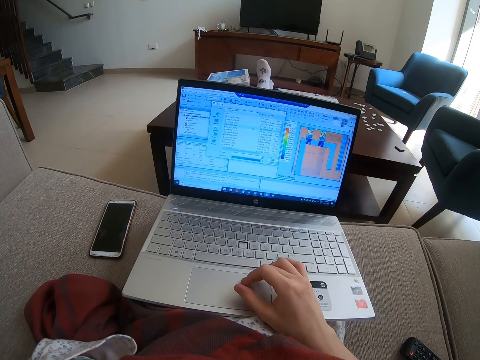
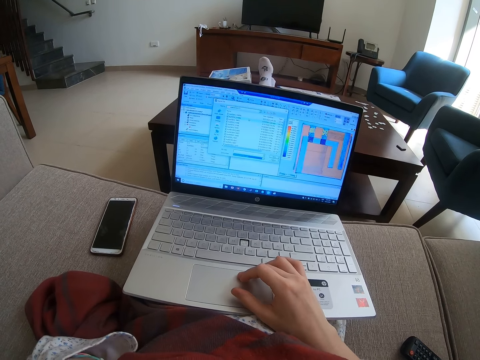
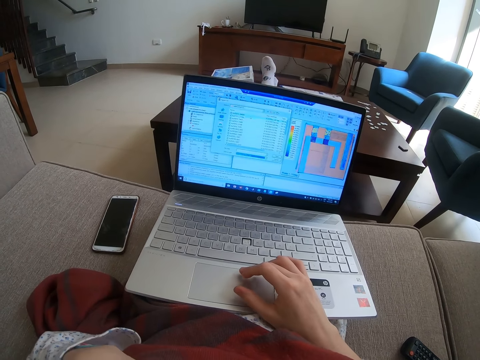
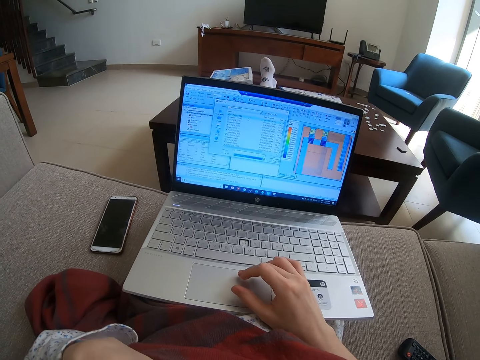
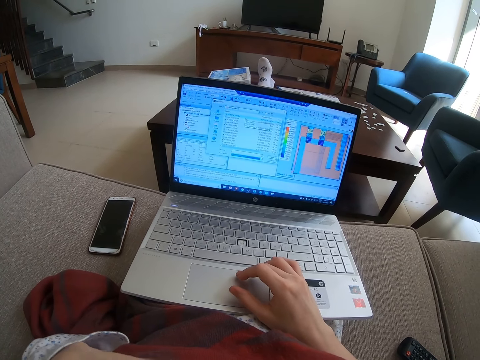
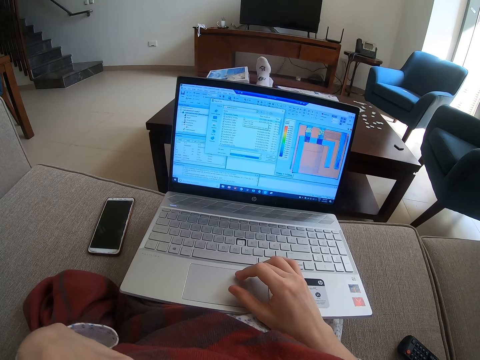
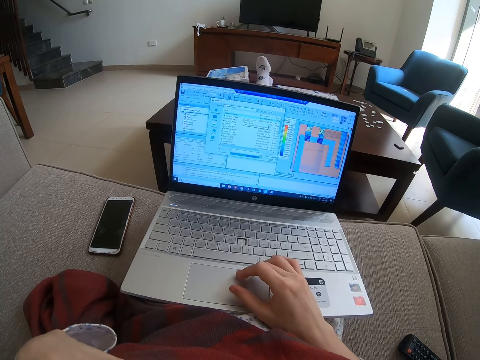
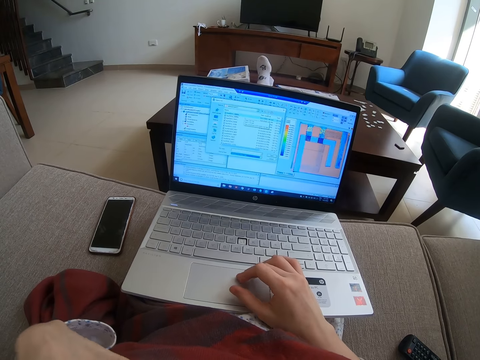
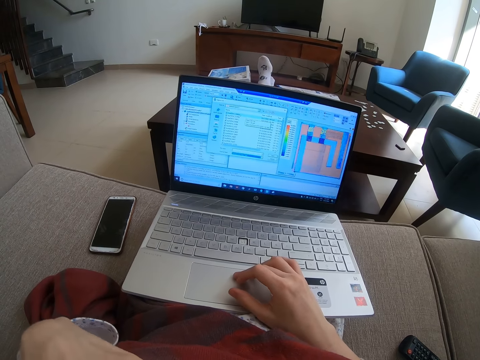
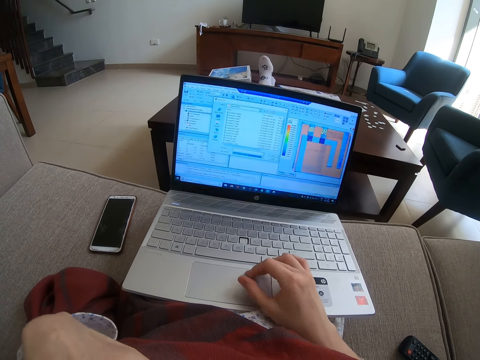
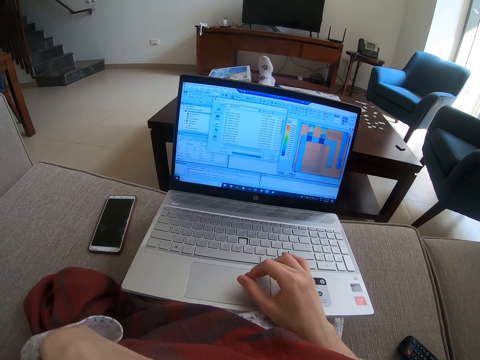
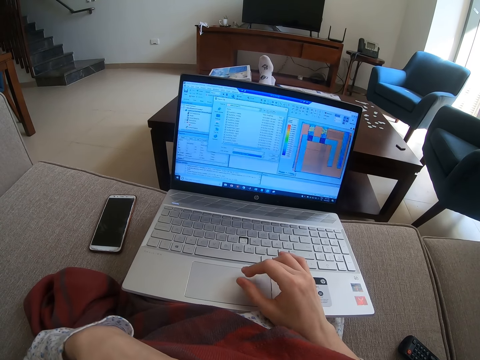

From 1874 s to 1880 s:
The camera wearer uses the laptop.

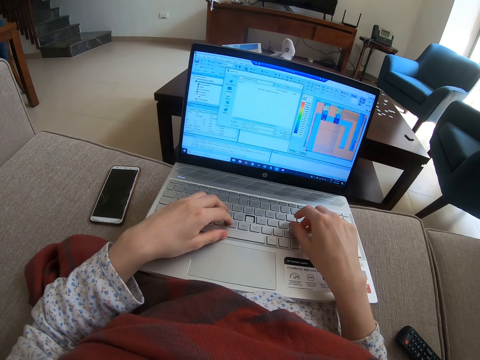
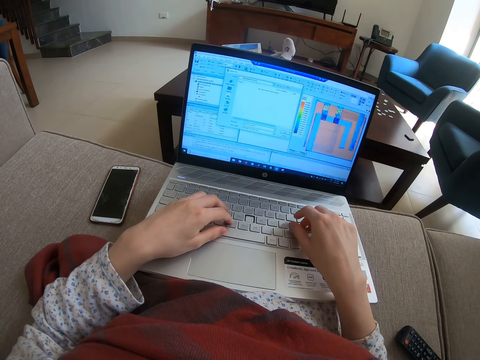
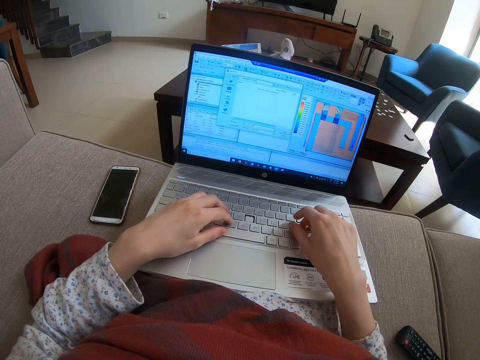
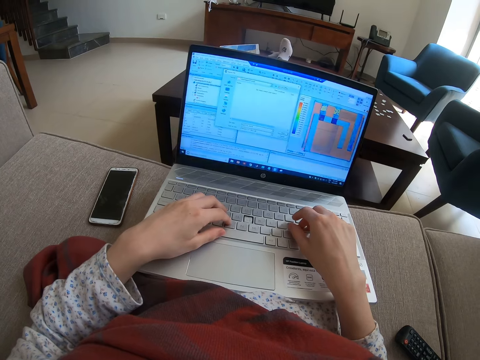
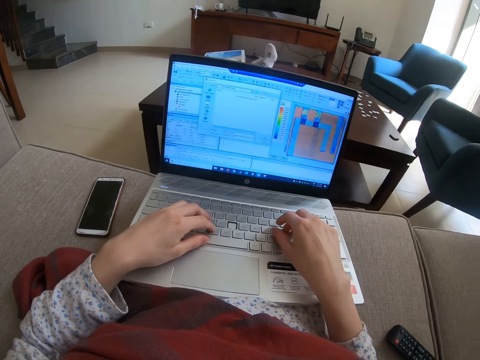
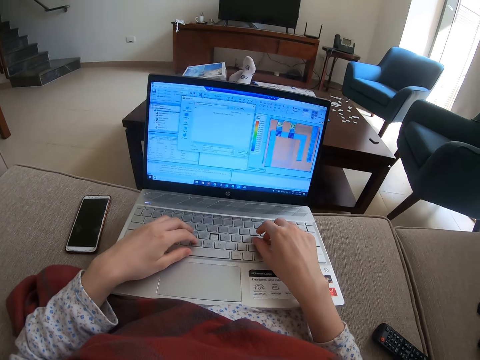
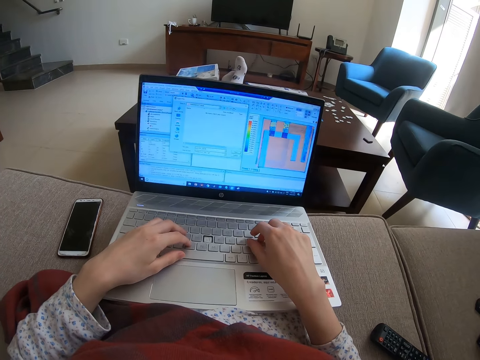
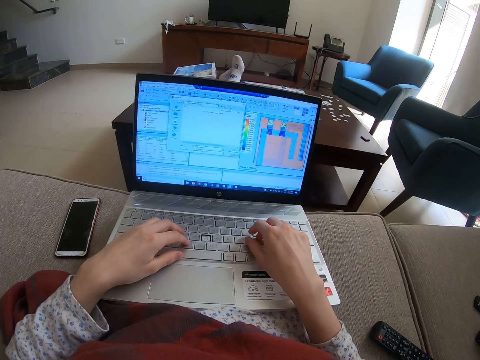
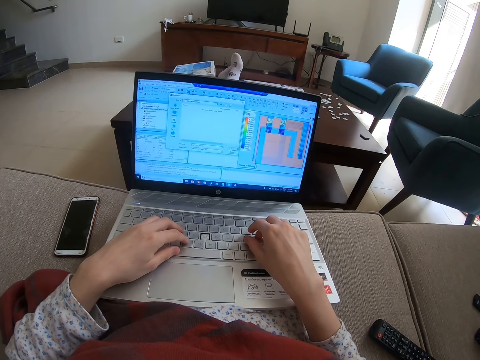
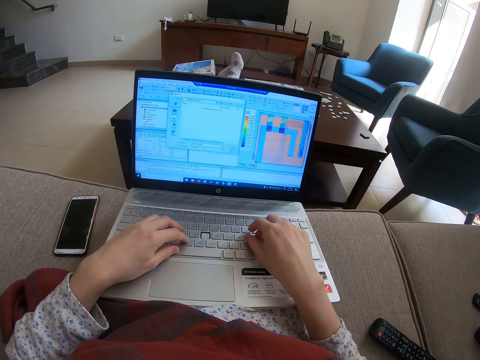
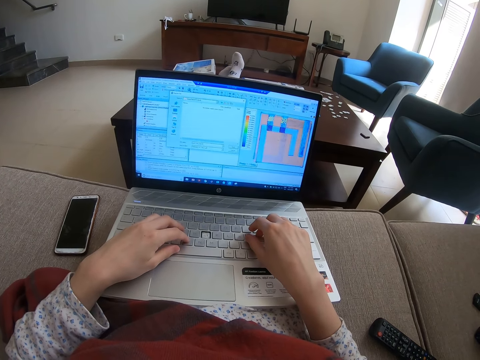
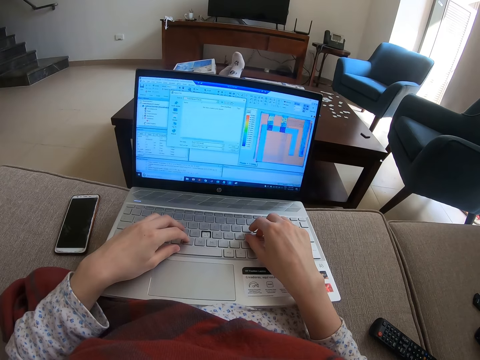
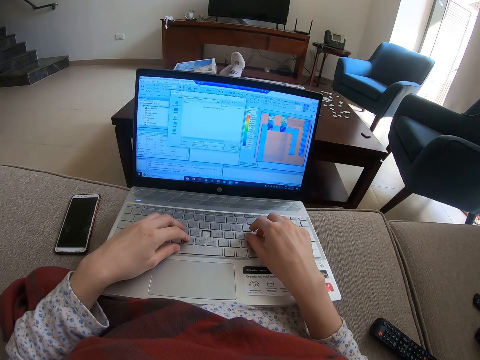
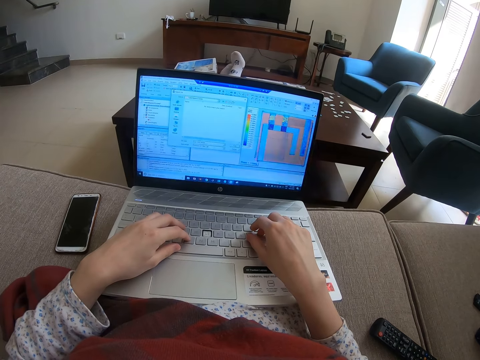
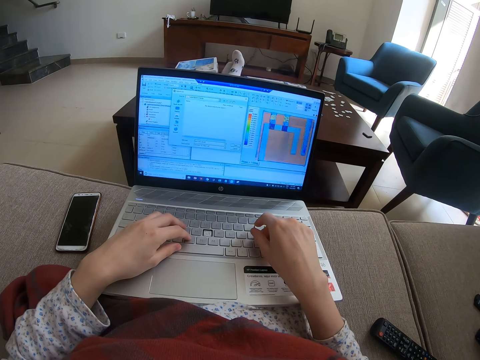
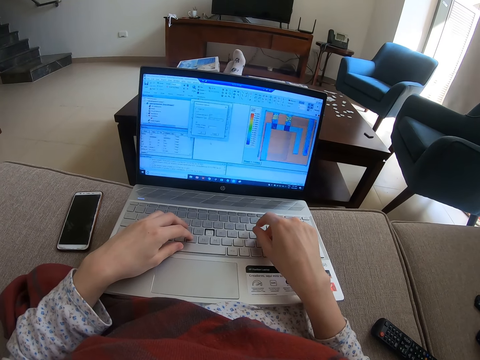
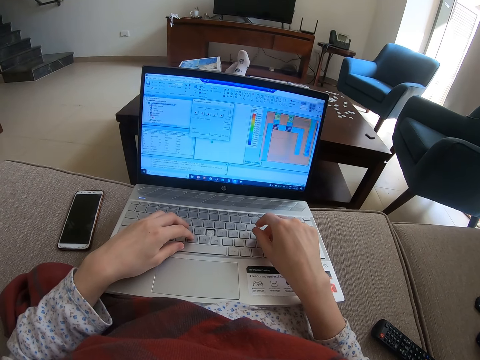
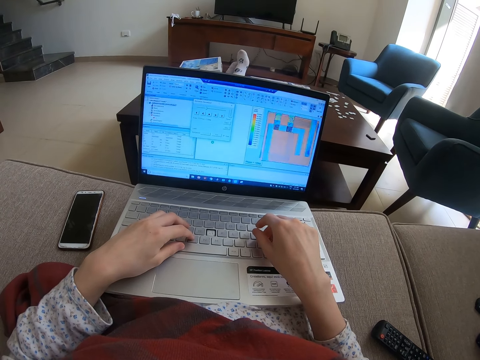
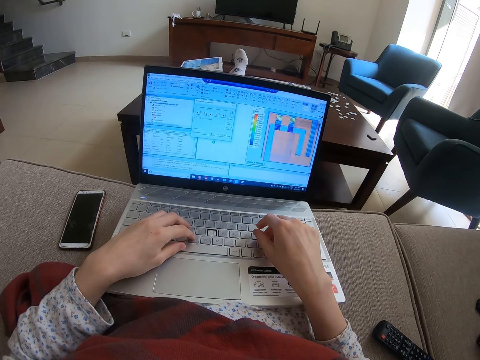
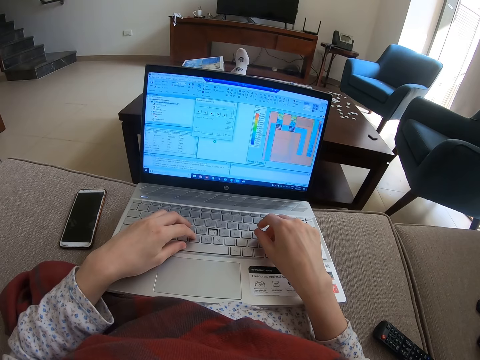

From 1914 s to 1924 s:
The camera wearer looks at the laptop.

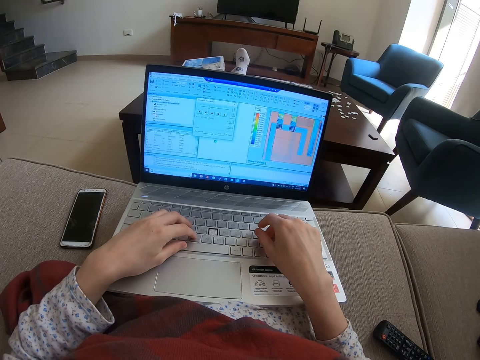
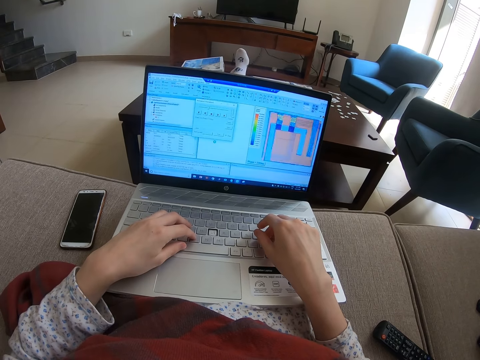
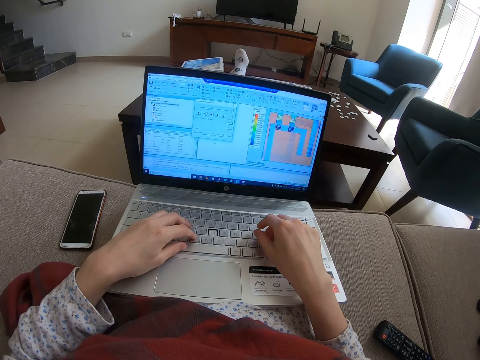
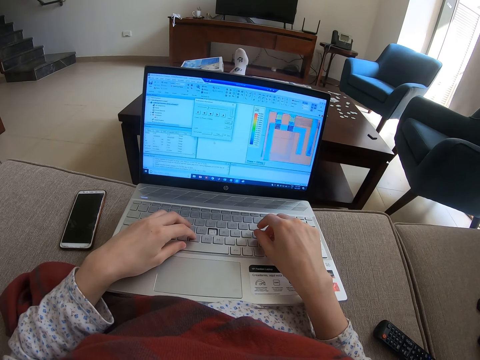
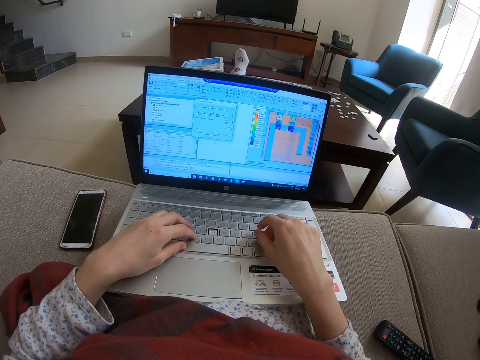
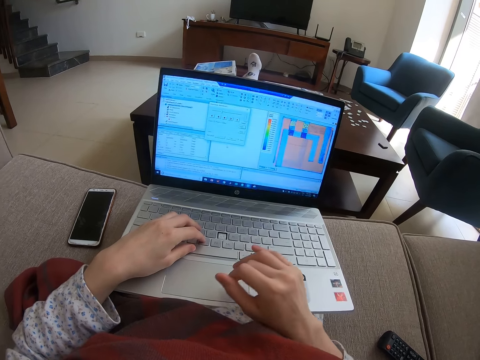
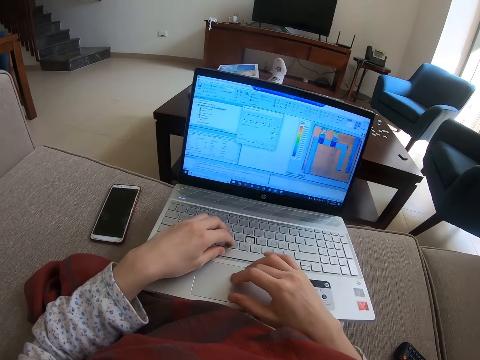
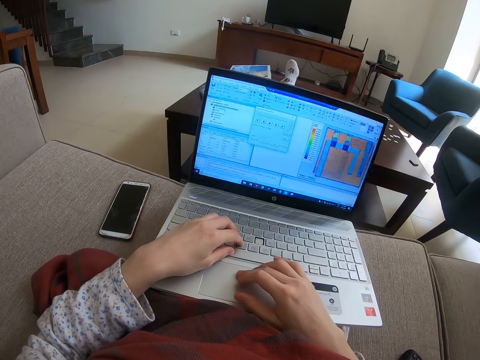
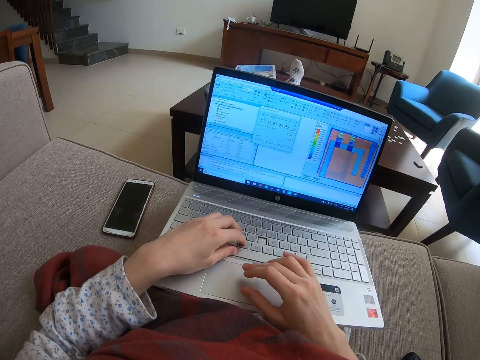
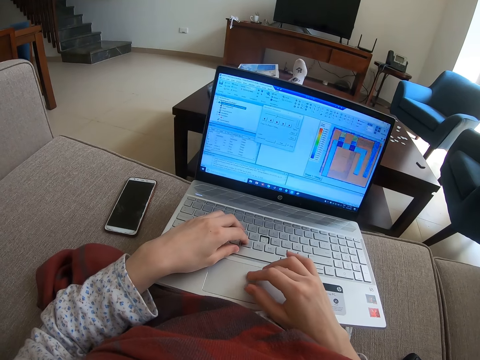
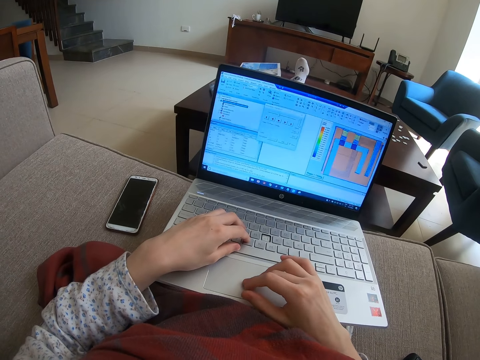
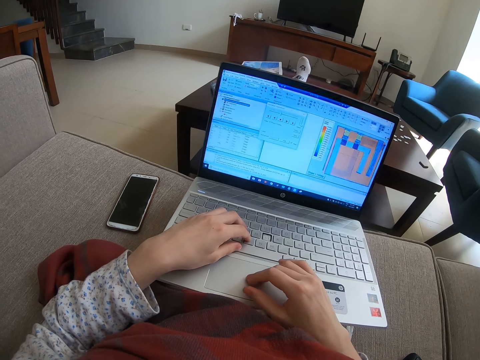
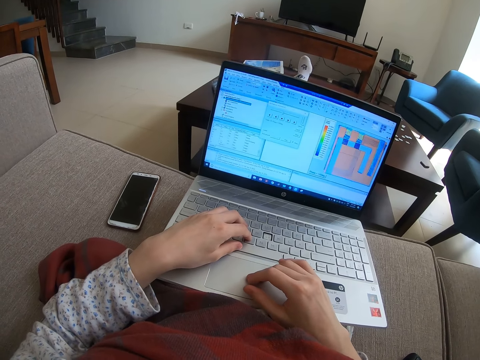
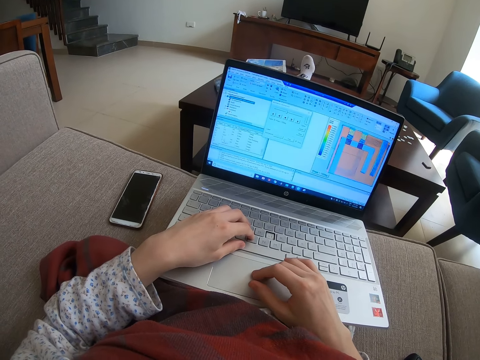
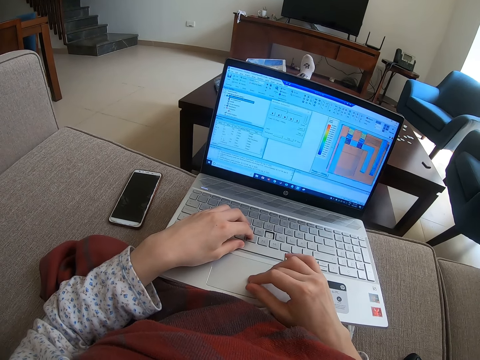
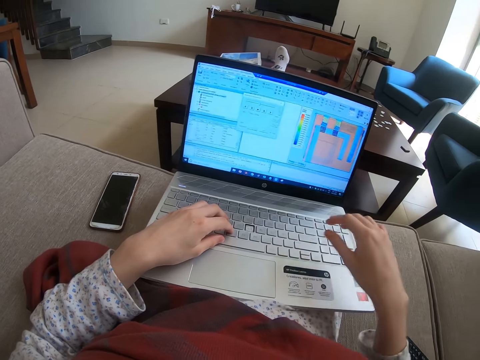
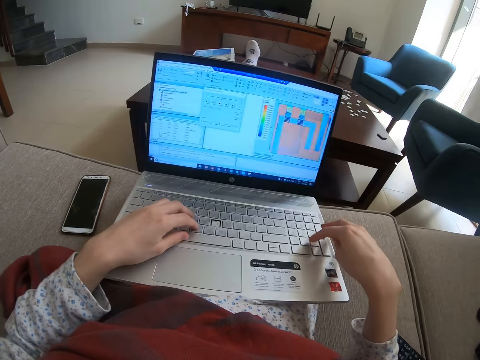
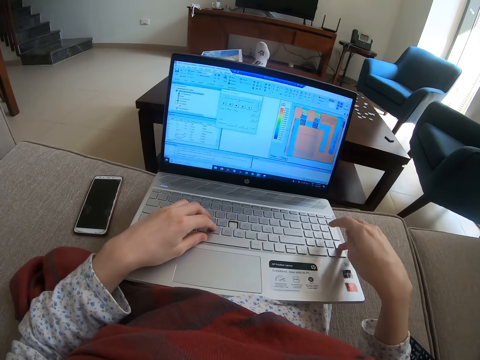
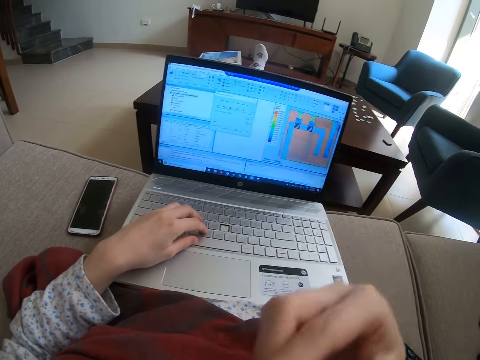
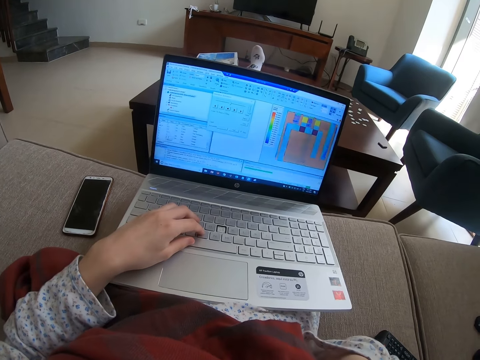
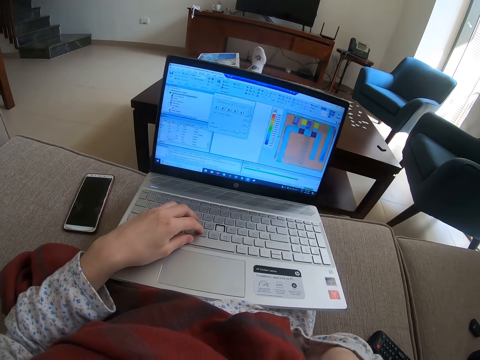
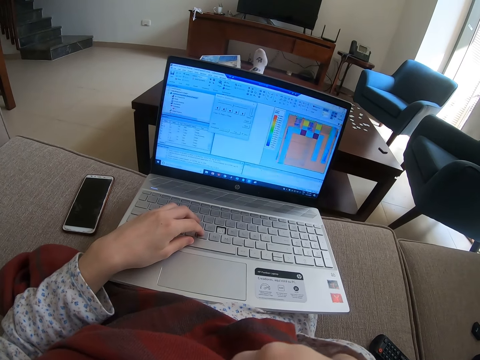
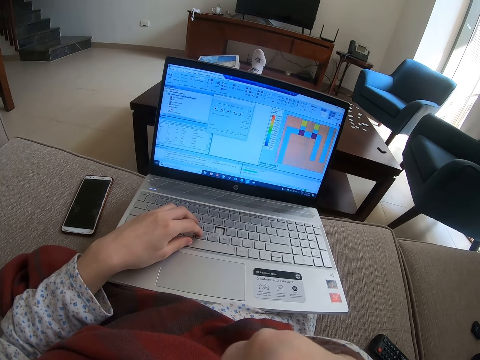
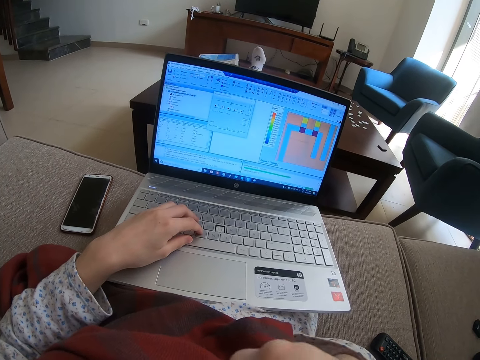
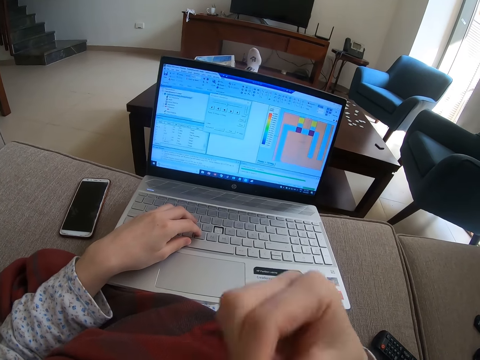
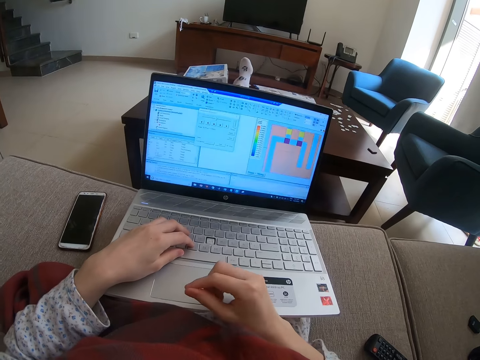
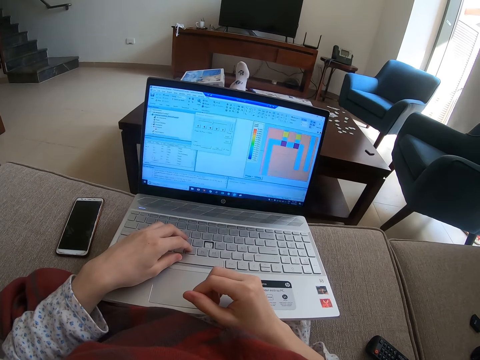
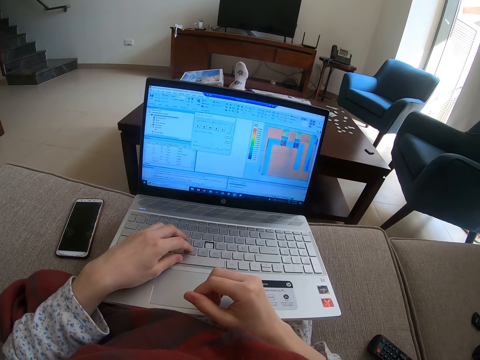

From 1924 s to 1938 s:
The camera wearer uses the laptop. They touch something. They look at the laptop.
